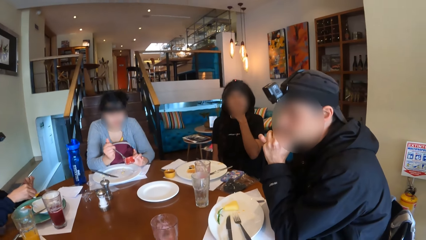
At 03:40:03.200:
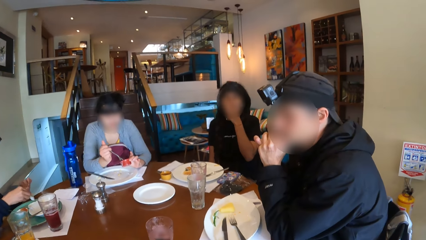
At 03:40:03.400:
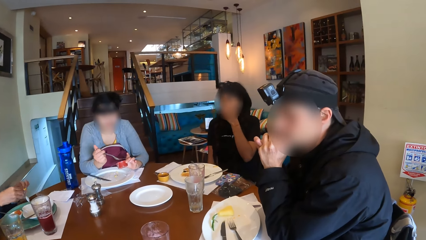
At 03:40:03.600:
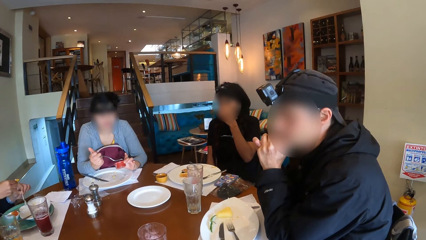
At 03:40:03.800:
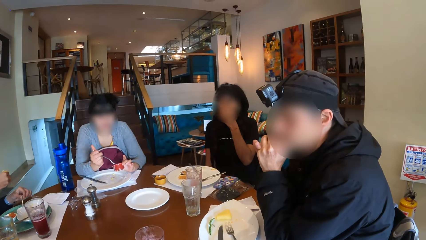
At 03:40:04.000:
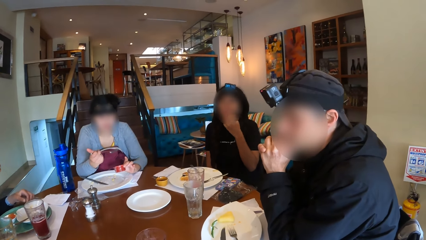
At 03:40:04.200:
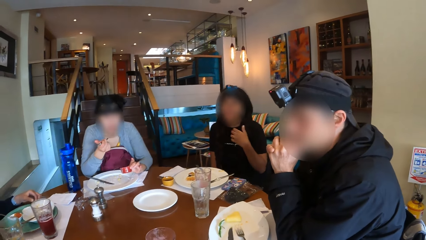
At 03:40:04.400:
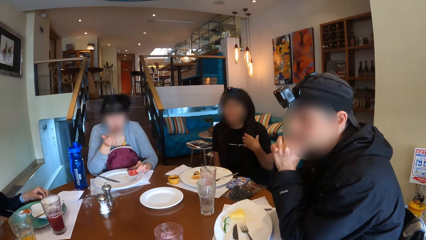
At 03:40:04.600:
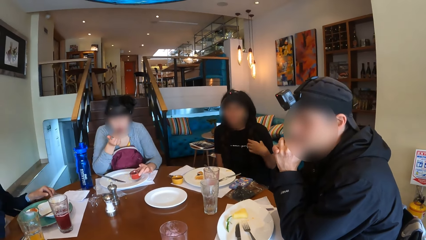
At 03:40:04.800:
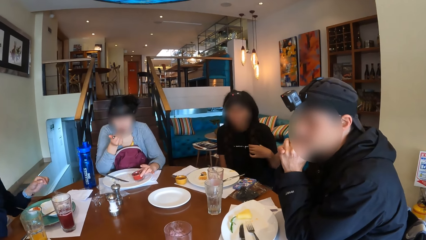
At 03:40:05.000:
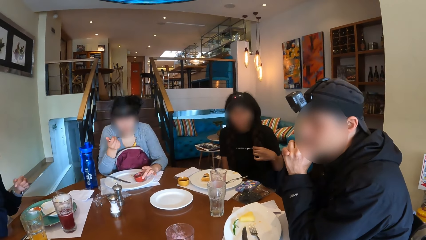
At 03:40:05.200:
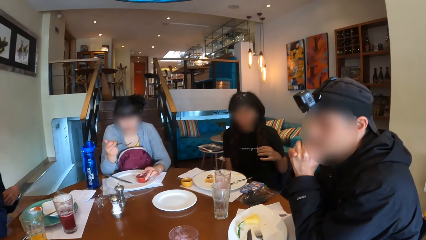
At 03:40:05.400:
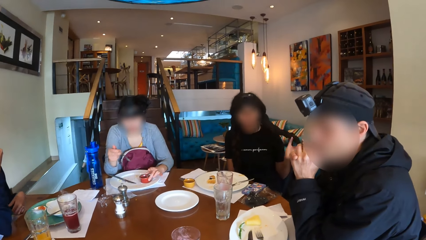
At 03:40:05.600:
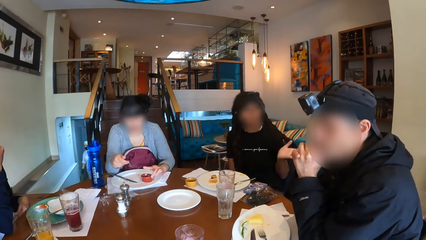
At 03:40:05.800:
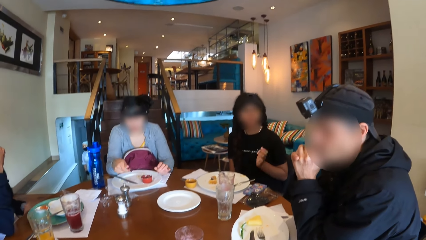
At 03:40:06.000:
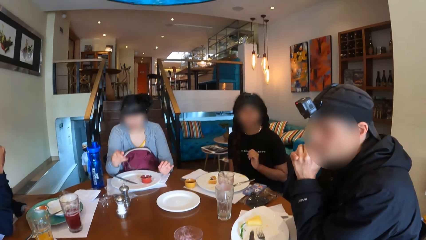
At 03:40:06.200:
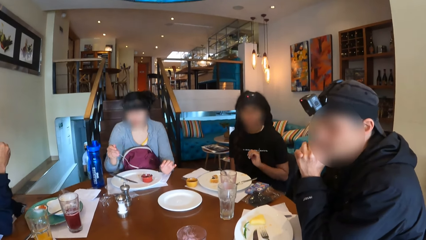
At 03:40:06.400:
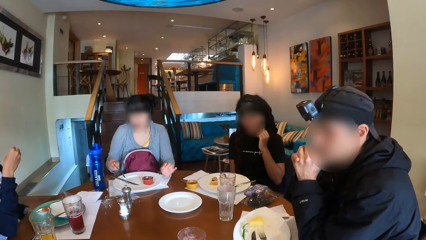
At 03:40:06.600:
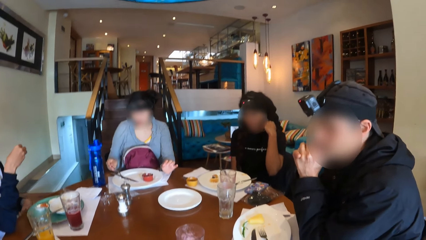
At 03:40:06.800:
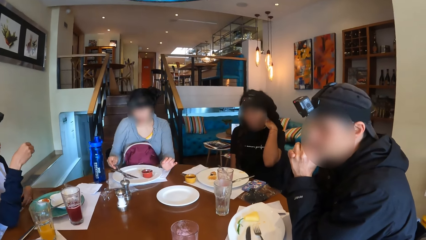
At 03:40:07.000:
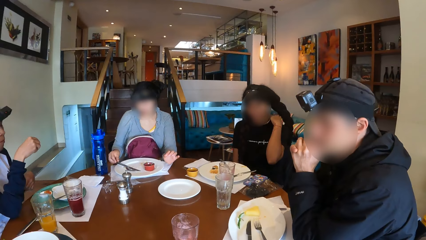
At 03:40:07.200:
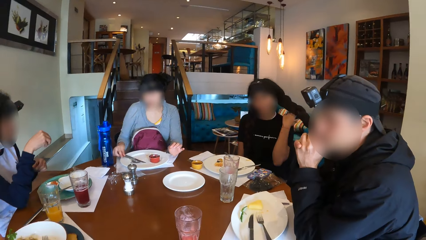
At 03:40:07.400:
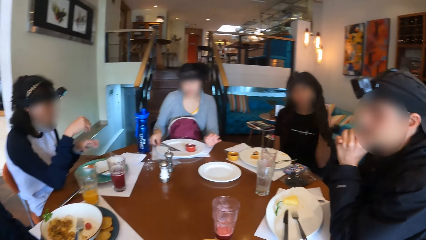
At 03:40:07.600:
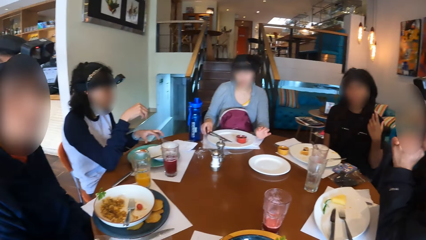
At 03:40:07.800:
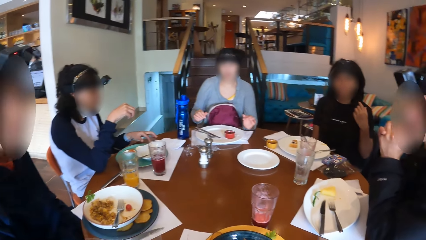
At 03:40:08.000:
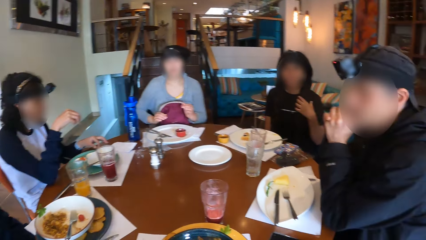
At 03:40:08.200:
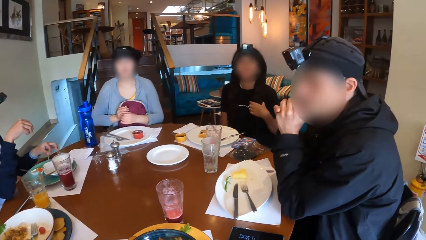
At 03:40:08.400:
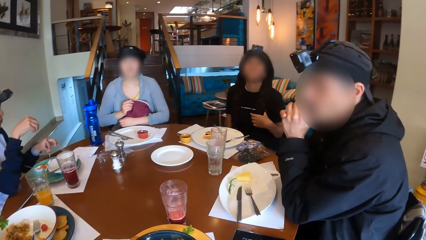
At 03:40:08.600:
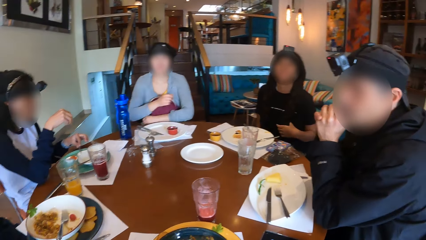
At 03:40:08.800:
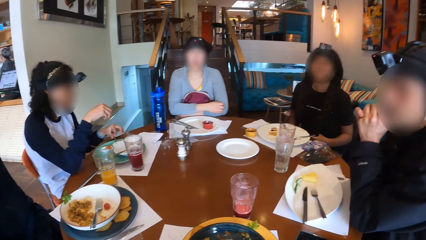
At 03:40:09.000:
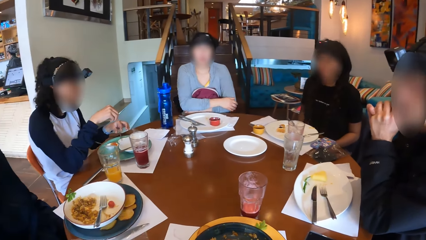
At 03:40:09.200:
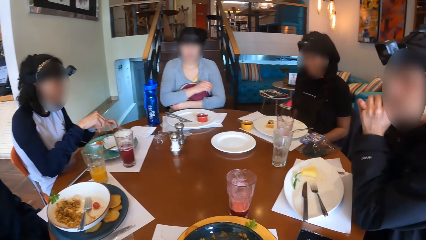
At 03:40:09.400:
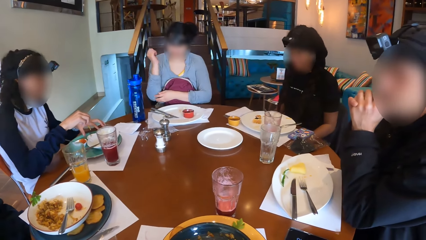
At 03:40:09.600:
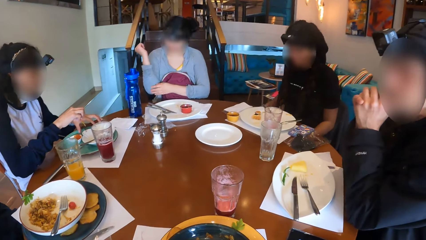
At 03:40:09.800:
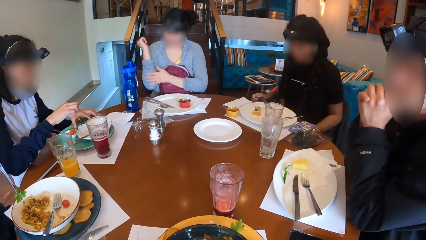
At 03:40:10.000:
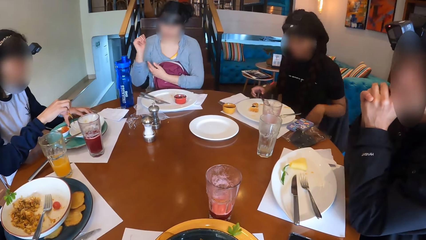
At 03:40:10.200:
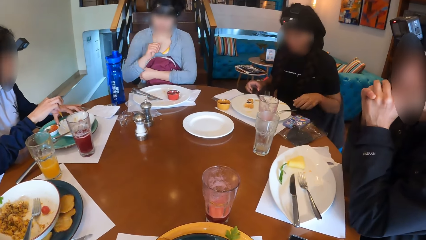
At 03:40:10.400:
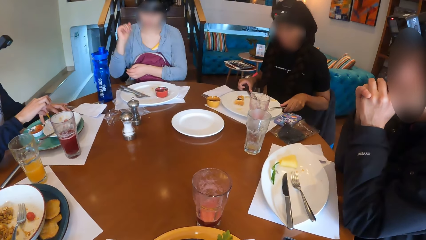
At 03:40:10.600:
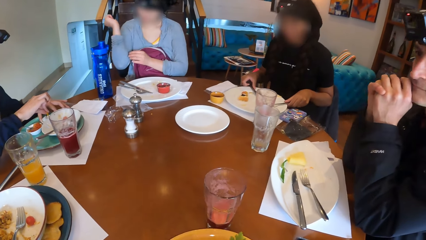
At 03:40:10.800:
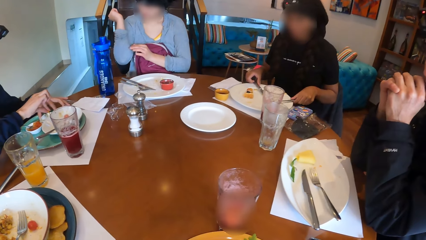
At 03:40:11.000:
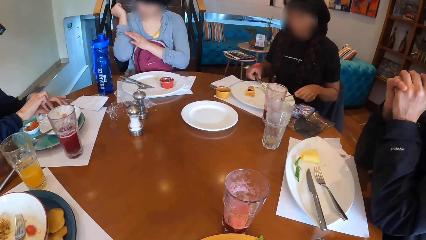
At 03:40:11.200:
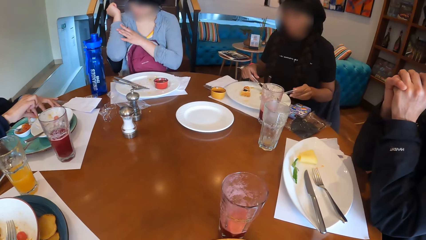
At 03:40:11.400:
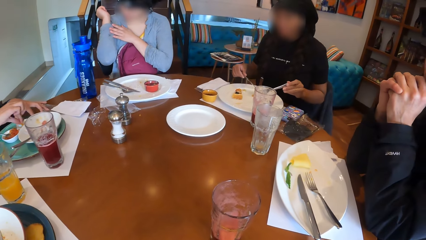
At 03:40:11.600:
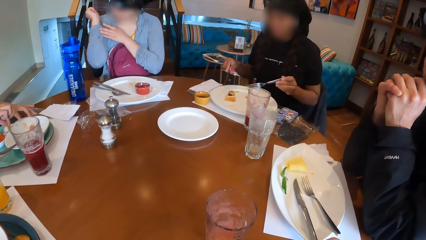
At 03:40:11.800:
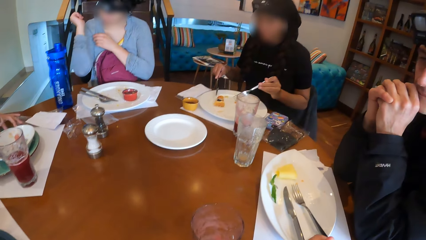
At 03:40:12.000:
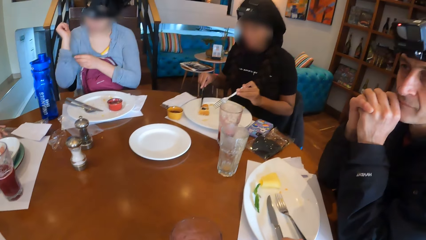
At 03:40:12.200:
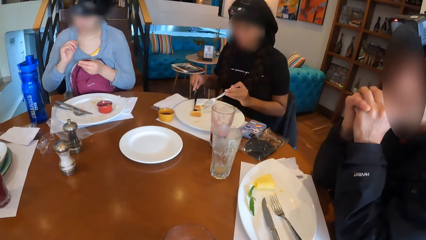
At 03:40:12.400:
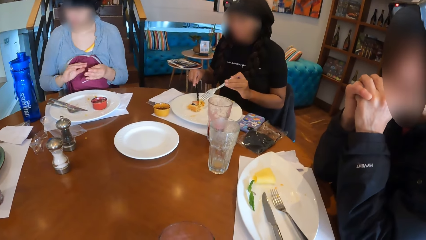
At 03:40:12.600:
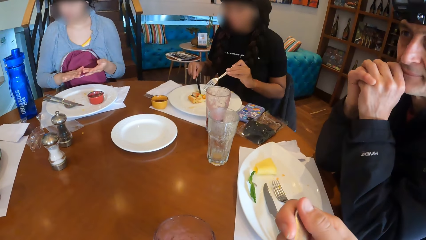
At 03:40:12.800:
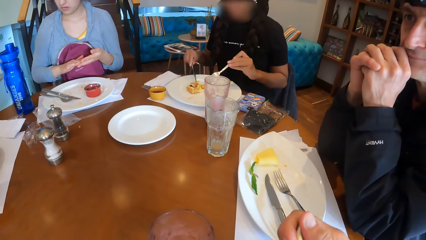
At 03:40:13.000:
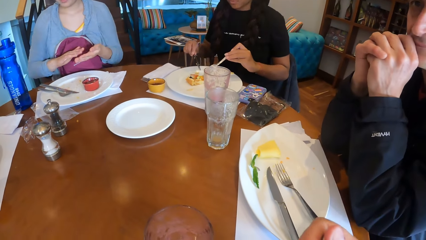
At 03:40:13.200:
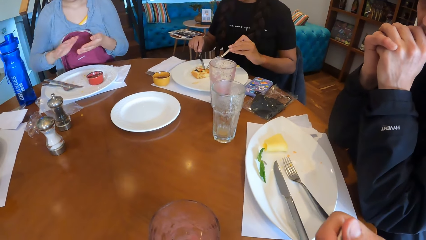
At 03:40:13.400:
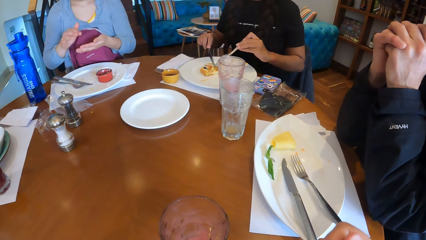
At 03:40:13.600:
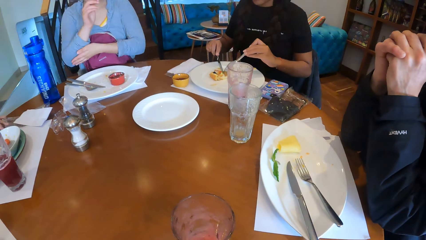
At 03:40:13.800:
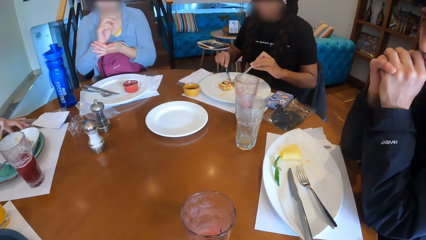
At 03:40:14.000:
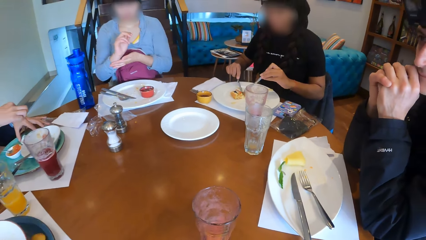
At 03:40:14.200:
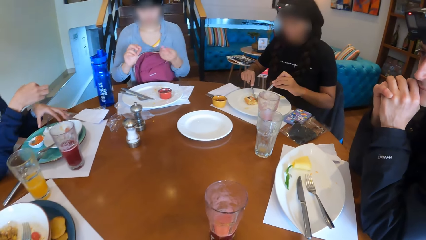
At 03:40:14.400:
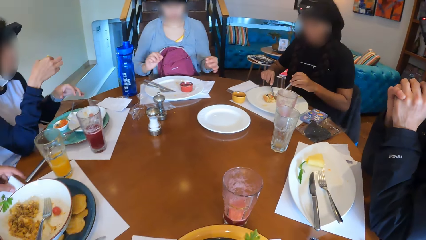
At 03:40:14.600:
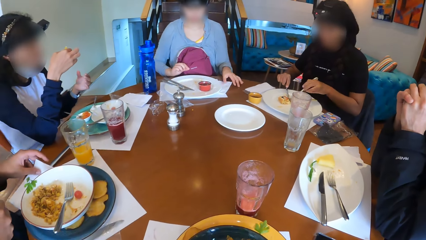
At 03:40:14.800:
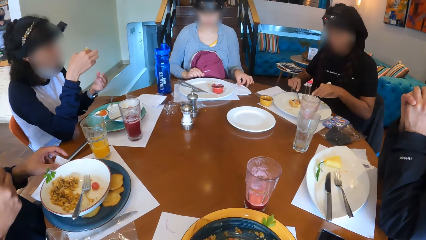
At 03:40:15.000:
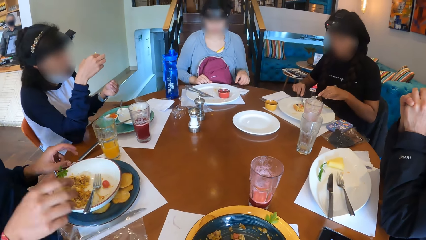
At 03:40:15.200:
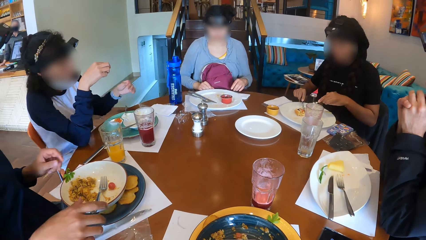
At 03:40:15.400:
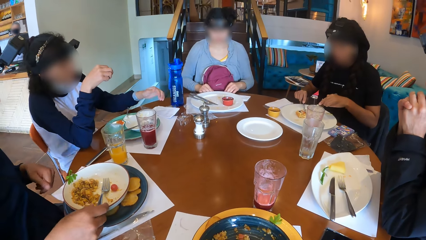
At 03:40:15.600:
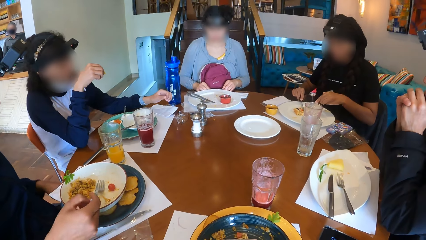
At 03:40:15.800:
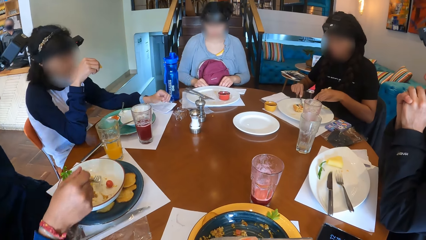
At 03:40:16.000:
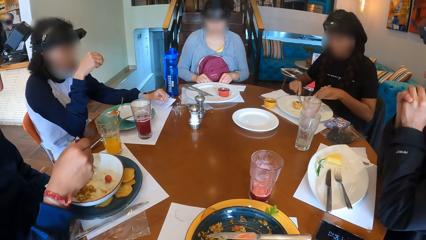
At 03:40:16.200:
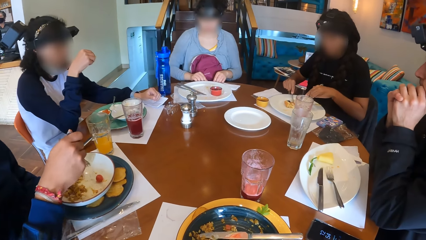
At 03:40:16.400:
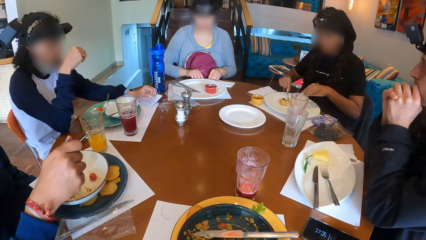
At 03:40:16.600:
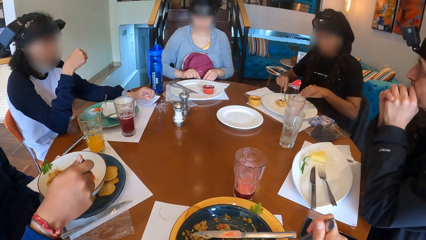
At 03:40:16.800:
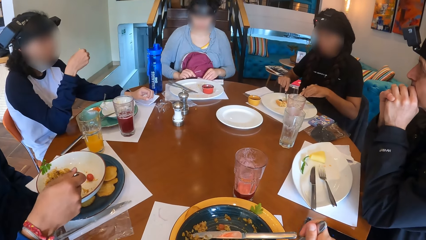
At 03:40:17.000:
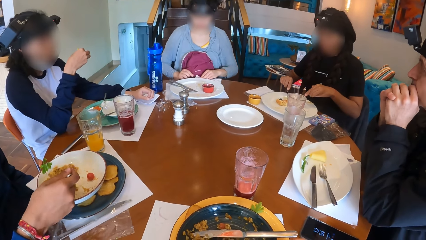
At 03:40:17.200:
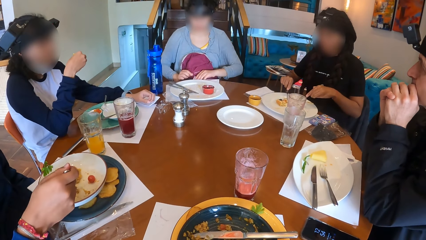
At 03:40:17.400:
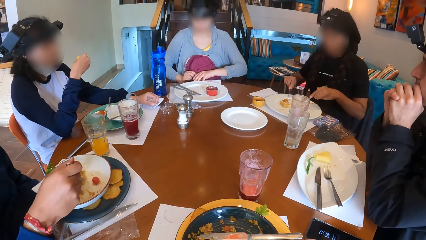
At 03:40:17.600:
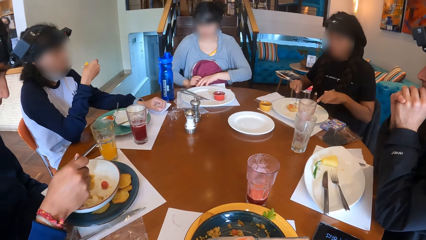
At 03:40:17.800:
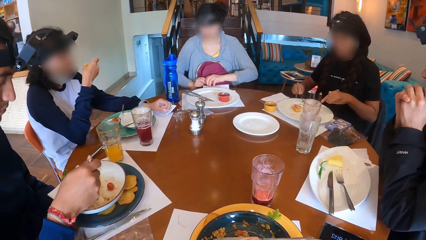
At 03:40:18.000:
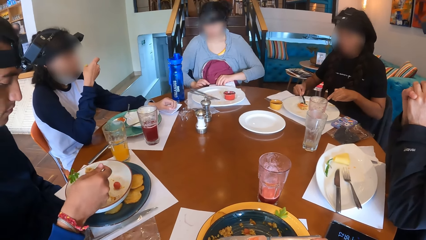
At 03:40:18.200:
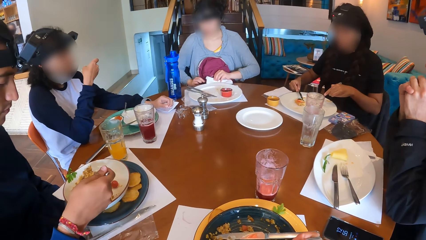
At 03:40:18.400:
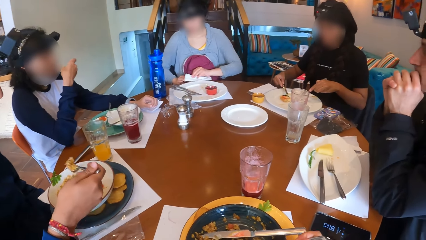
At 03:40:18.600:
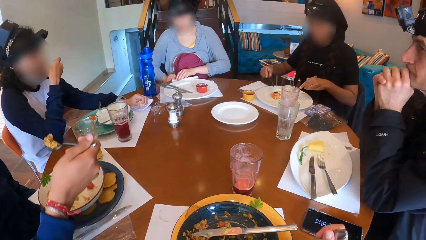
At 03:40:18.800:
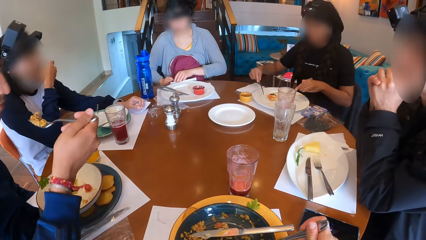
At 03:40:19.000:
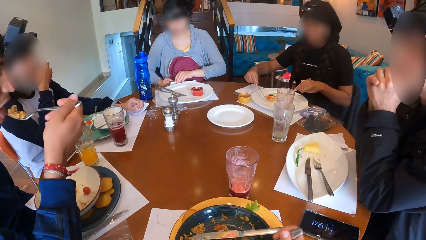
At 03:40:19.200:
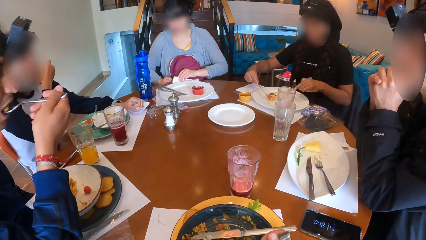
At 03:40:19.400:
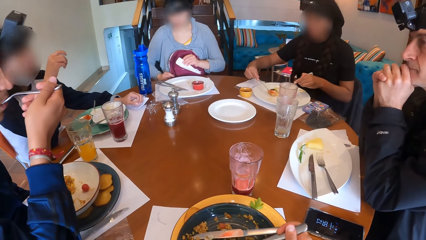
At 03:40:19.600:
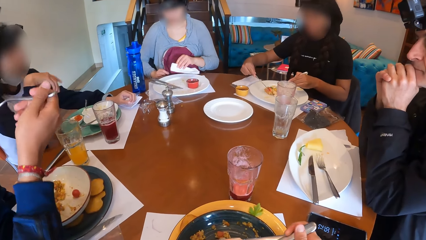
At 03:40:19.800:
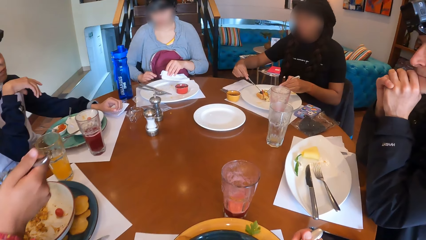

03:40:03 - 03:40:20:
A woman drops the spoon on the plate with her left hand. A person touches the hair. Another woman drops the sauce bowl on the plate on the table with her left hand. The second woman drops the fork on the plate on the table with her right hand. The first woman adjusts the spoon on the plate with her left hand and holds the plate on the table with her left hand. Another person wipes a hand on the sleeves. A third woman picks up the fork on the plate on the table with her left hand and picks up the knife on the plate on the table with her right hand. The camera wearer eats. The second person rubs hands. The third woman holds the waffle on the plate on the table with the fork in her left hand and cuts the waffle on the plate on the table with the knife in her right hand. A man drops the serviette on the table with his right hand. The second woman moves a serviette on the table with her left hand. The man picks up the fork on the plate on the tray on the table with his right hand. The second person picks up a napkin from the table. The camera wearer eats some rice in the plate on the tray on the table with the fork in her right hand. The man eats some rice on the plate on the tray on the table with the fork in his right hand. The second woman wipes the table with the serviette with both hands. The first woman eats the chip with her right hand.
